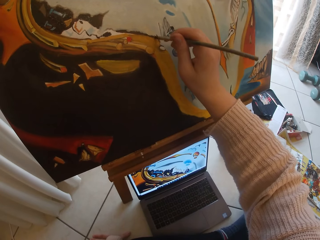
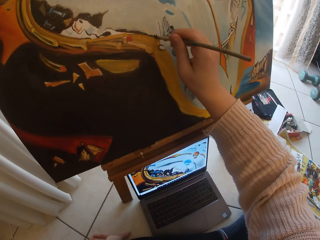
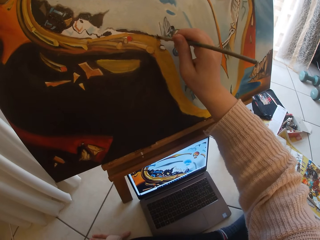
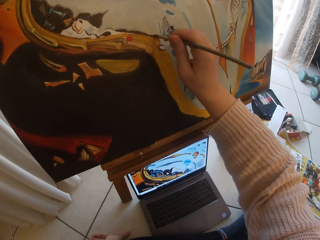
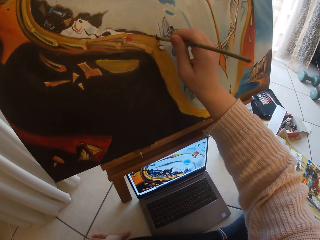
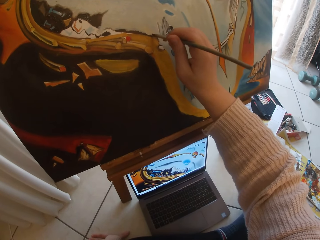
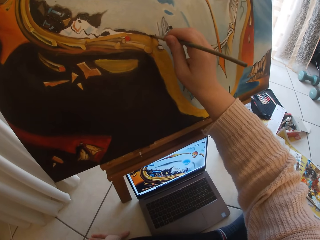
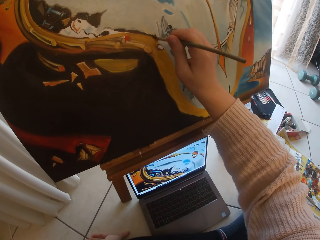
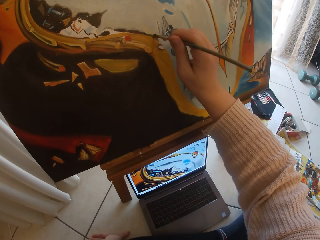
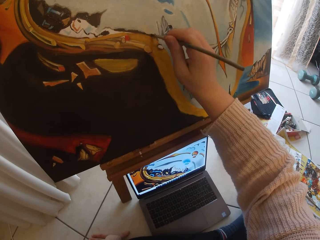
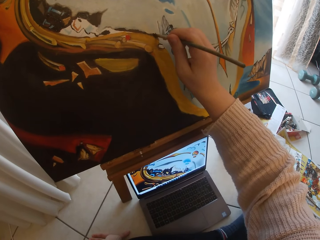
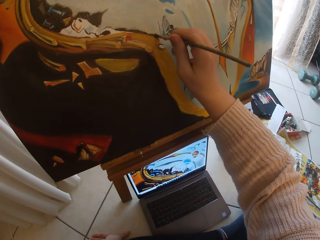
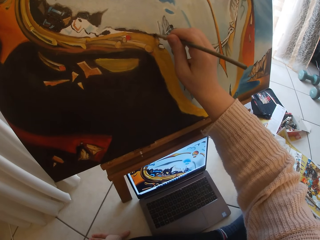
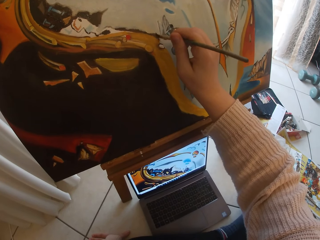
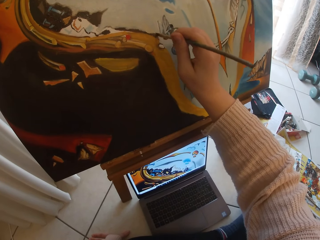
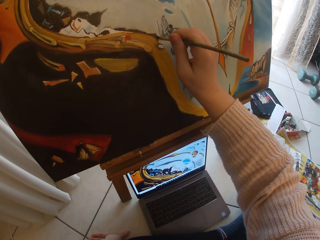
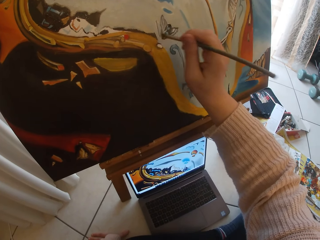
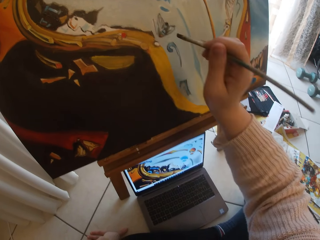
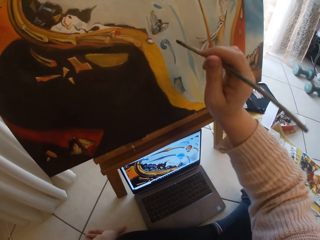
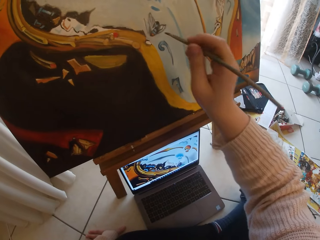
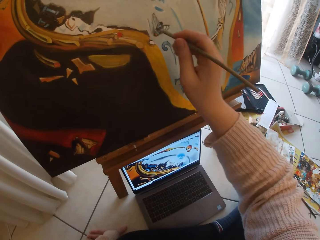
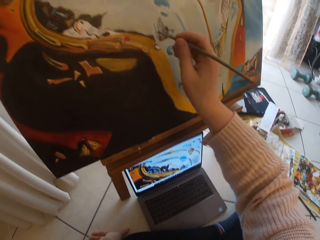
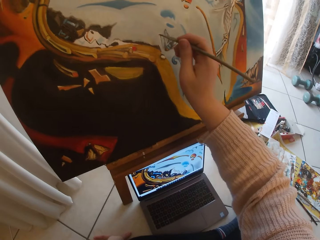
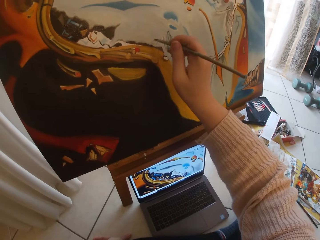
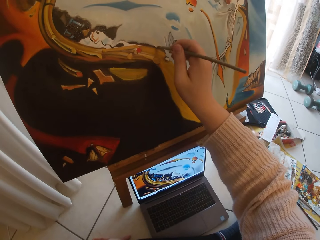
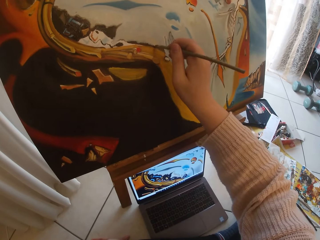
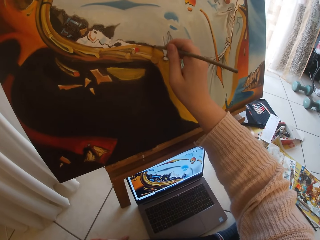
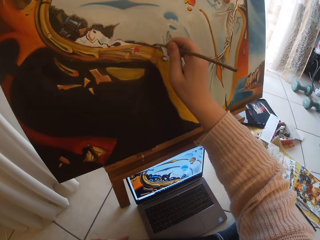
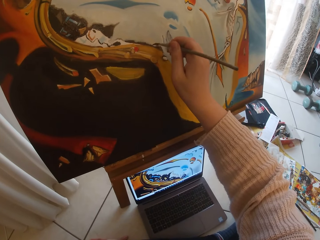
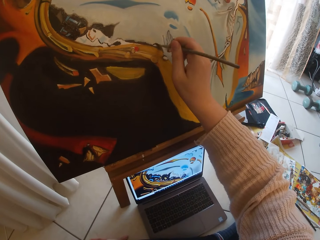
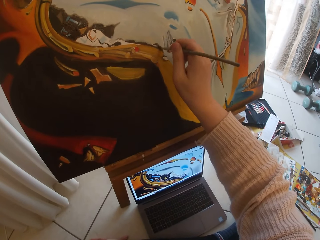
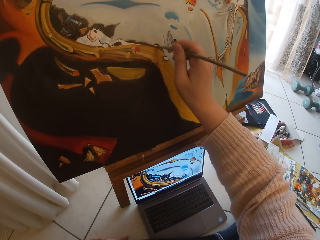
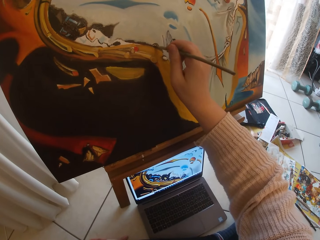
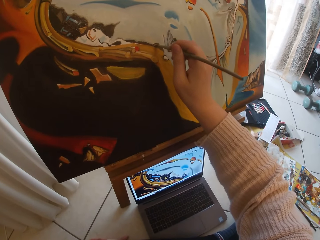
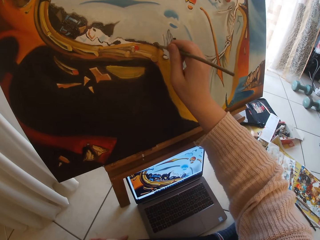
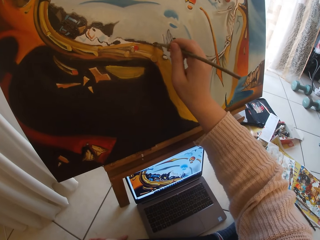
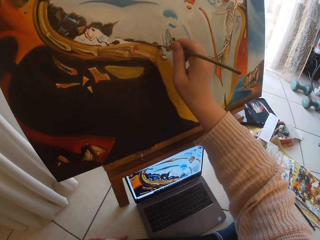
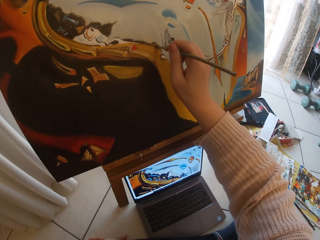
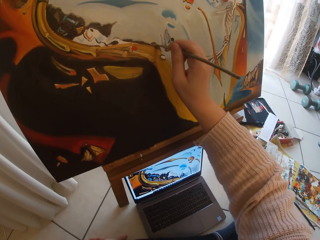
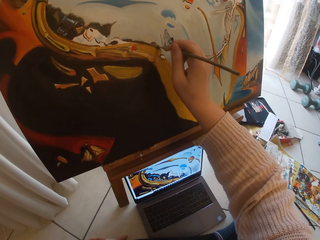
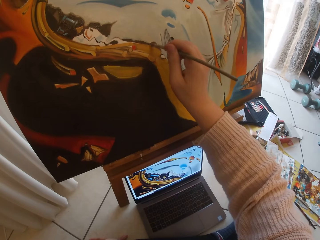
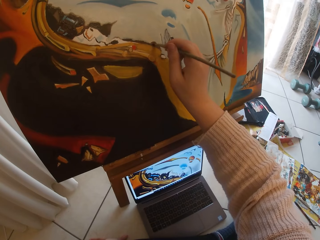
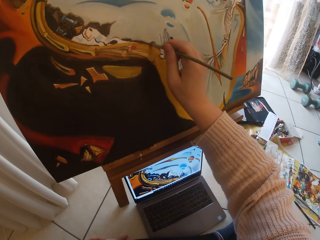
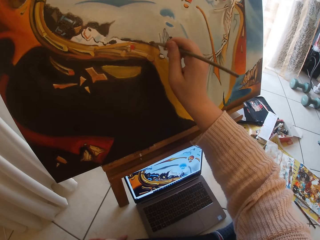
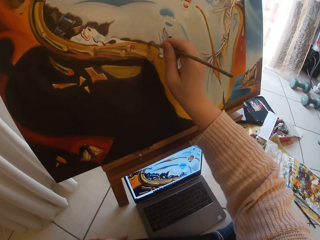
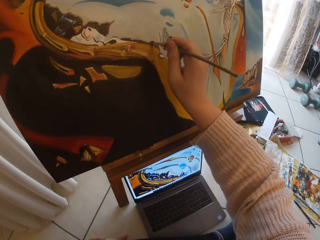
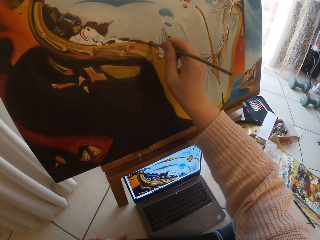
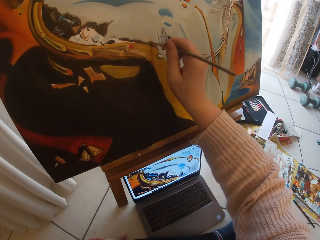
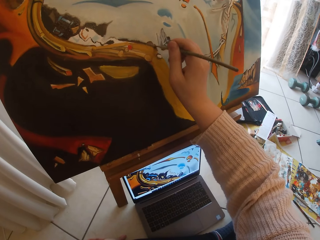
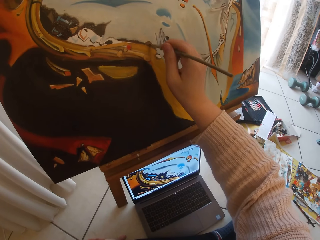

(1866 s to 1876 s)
The camera wearer pauses to paint. They paint the picture on a cardboard using the paint brush.

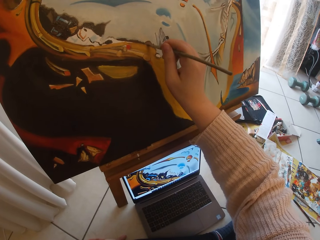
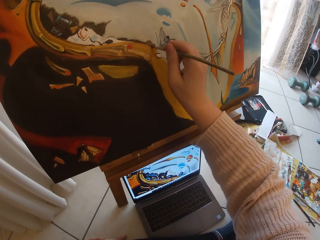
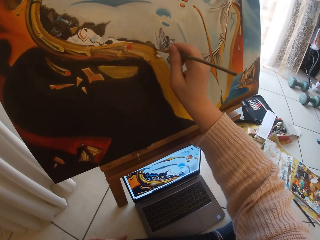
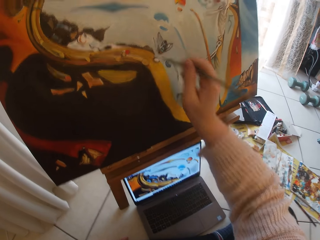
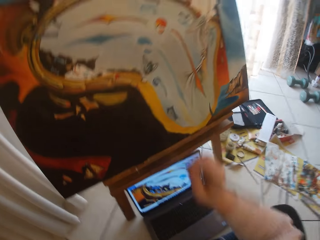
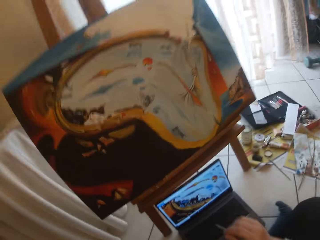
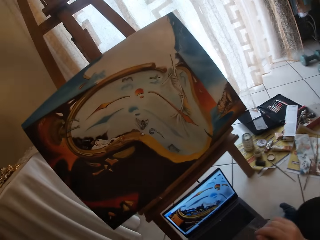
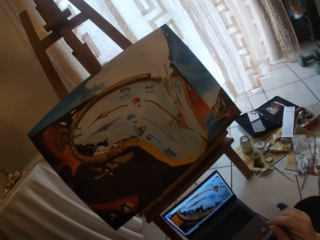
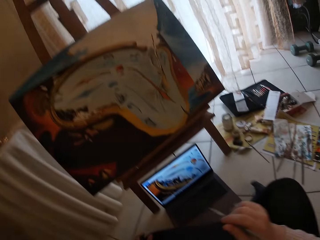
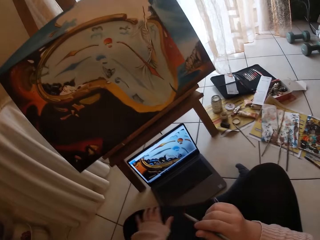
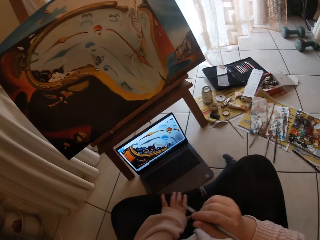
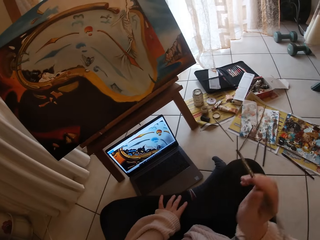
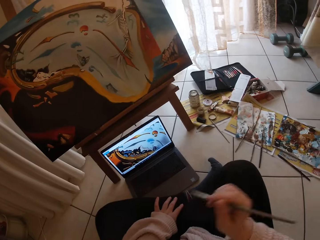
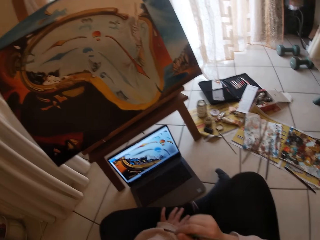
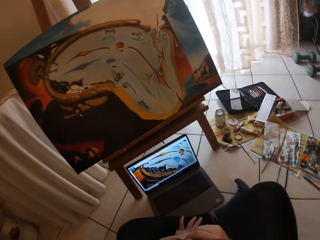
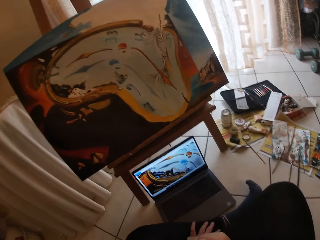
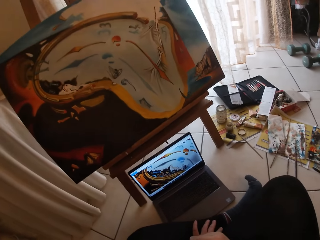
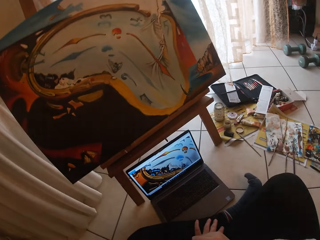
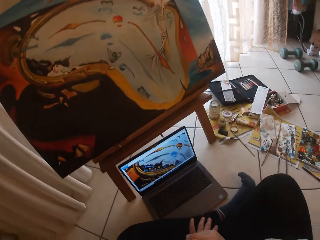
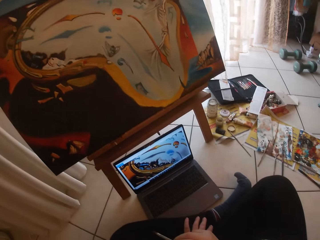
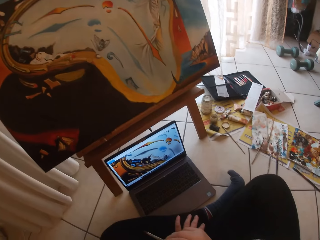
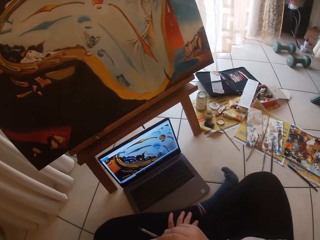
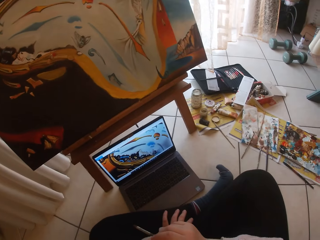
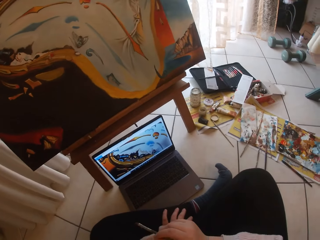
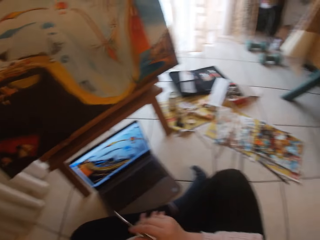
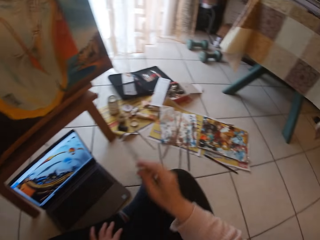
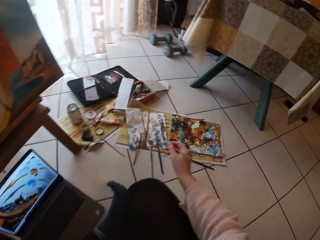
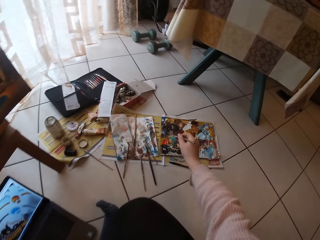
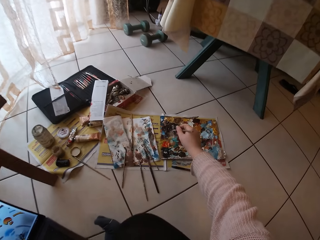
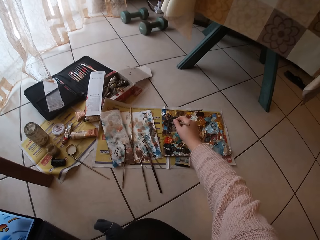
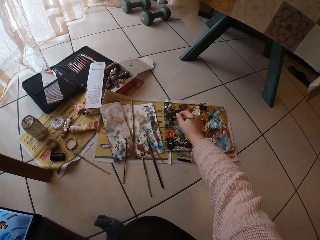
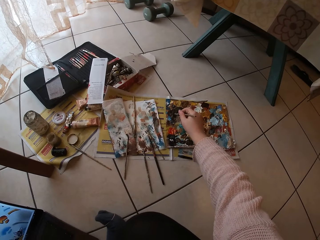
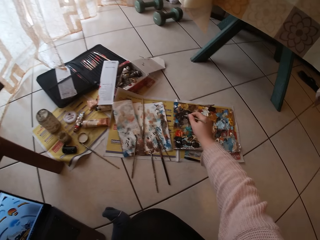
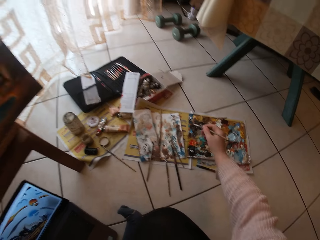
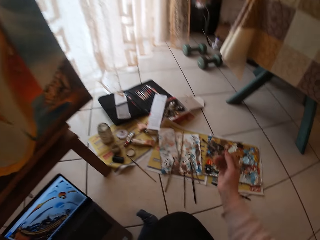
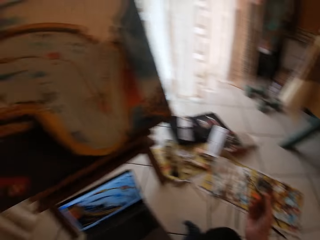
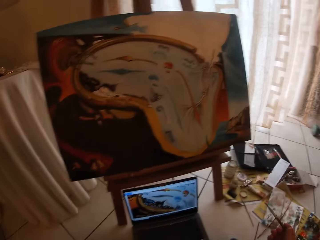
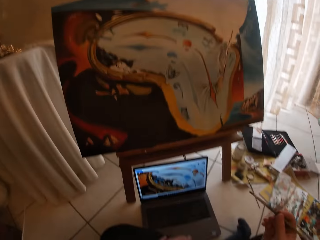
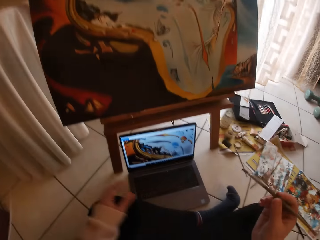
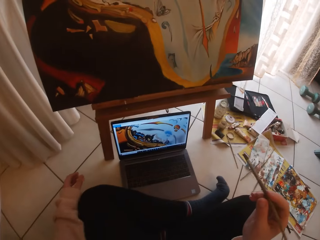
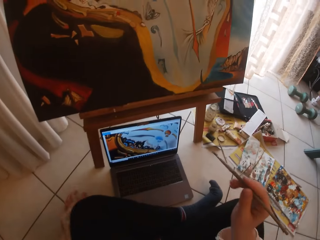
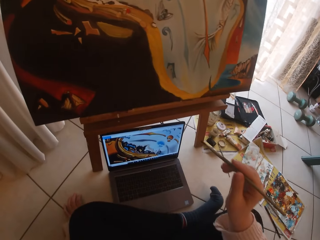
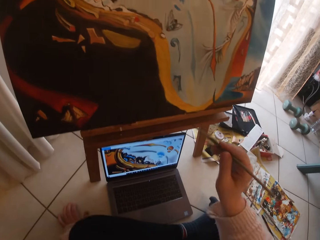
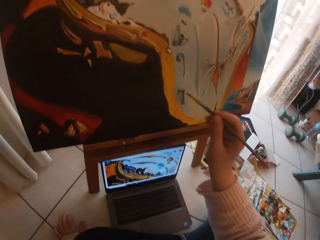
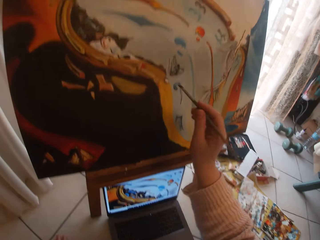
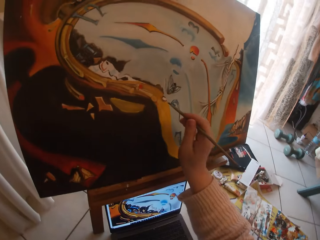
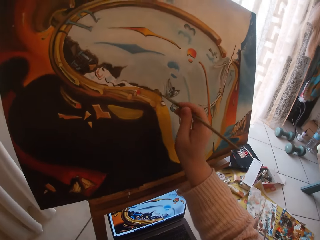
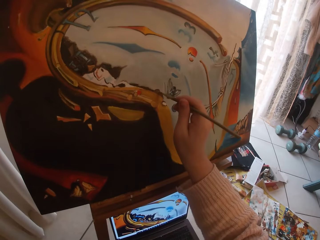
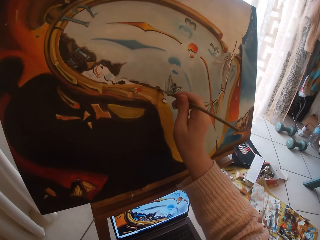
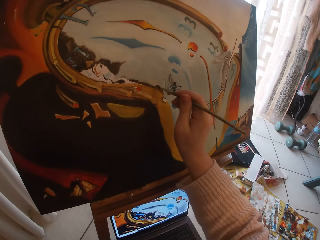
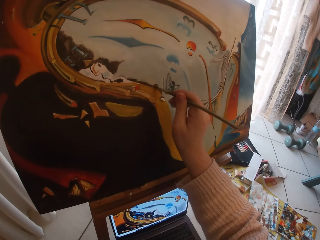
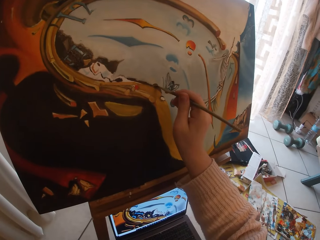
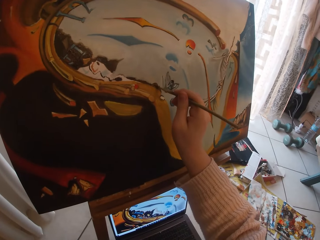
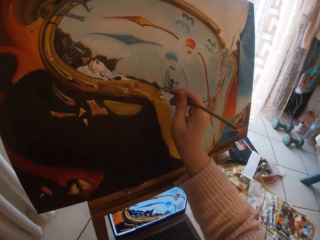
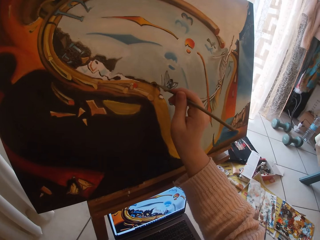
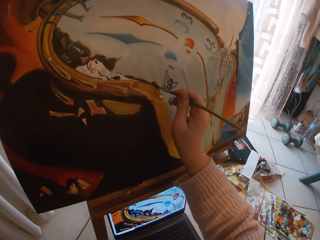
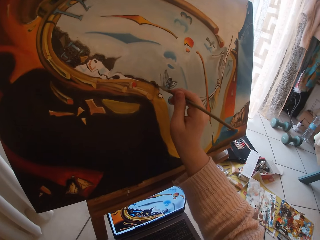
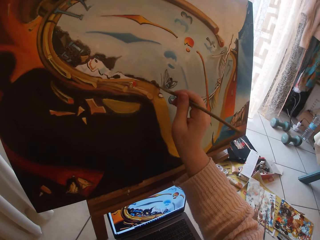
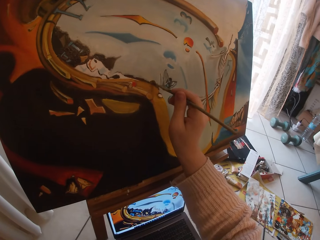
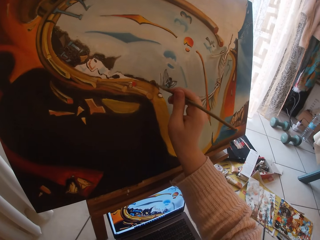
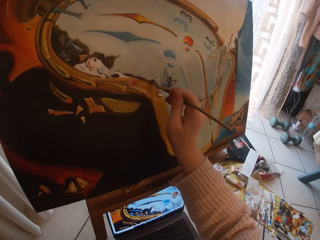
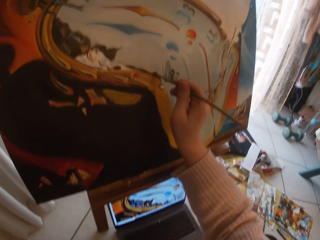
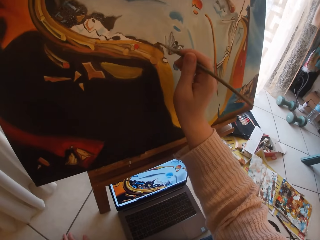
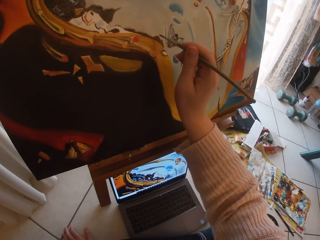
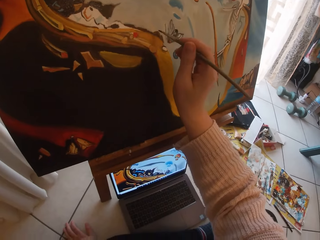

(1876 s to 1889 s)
The camera wearer takes her hand off the canvas board. She stops to paint. She refers to the referral picture displayed on a laptop screen. She turns around. She touches paint on the paper paint palette with the paint brush. She turns around. She refers to the referral picture displayed on the laptop screen. She paints the picture on a cardboard using the paint brush.
